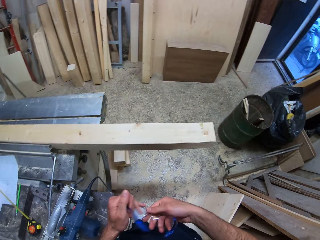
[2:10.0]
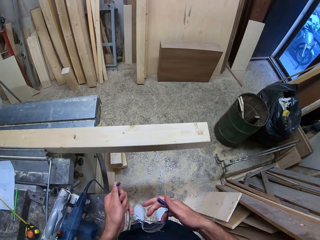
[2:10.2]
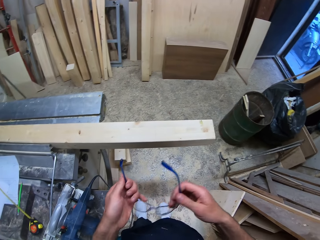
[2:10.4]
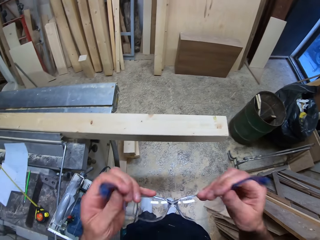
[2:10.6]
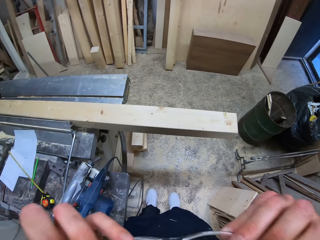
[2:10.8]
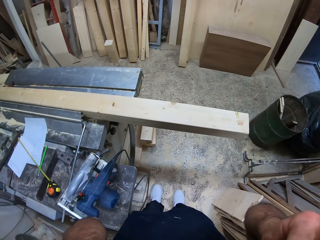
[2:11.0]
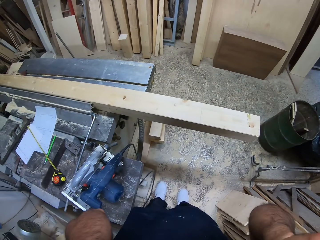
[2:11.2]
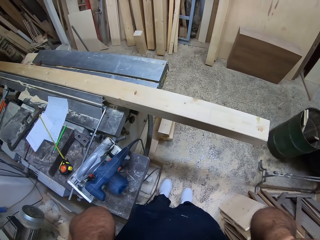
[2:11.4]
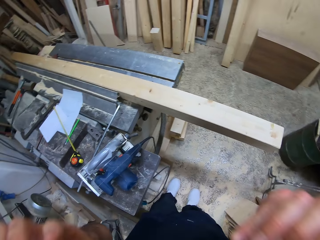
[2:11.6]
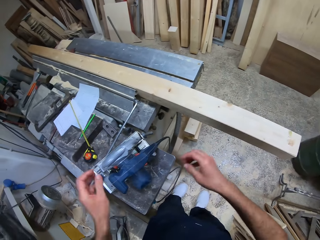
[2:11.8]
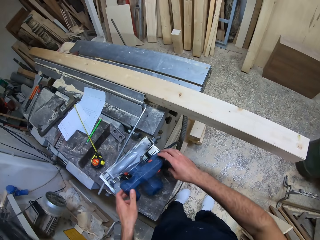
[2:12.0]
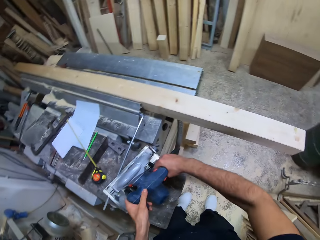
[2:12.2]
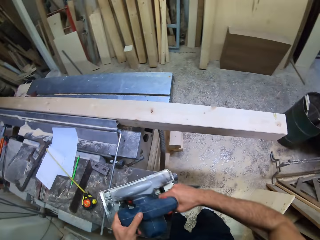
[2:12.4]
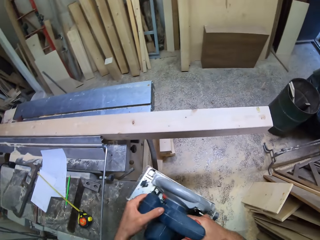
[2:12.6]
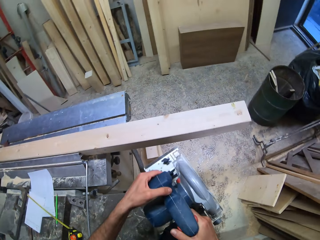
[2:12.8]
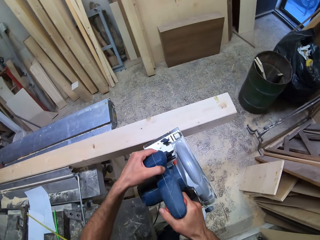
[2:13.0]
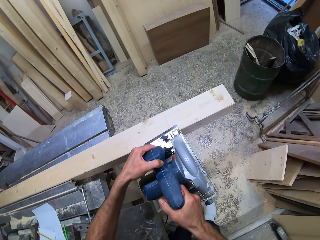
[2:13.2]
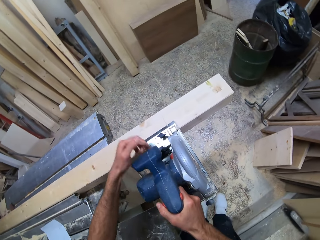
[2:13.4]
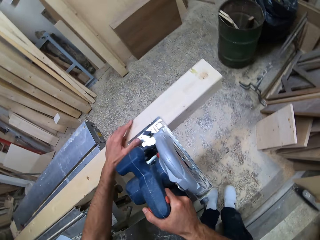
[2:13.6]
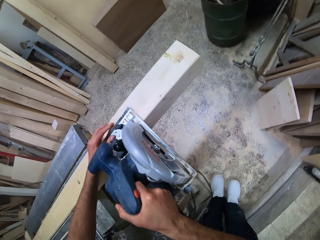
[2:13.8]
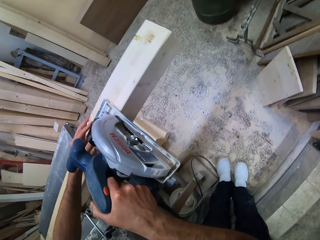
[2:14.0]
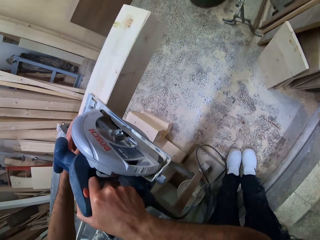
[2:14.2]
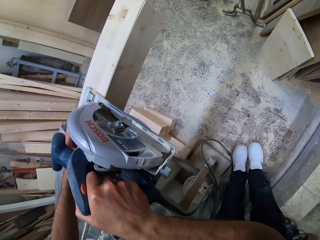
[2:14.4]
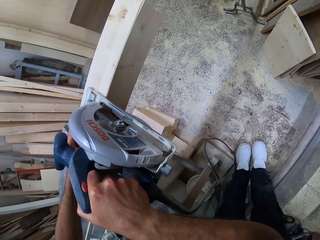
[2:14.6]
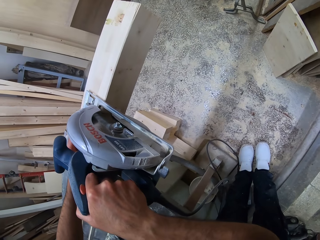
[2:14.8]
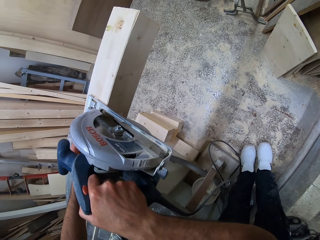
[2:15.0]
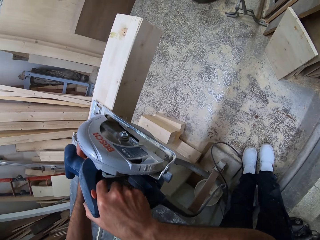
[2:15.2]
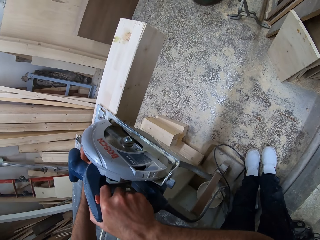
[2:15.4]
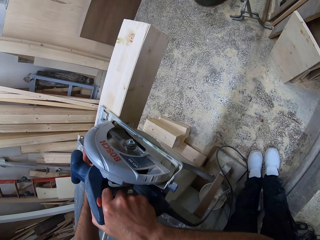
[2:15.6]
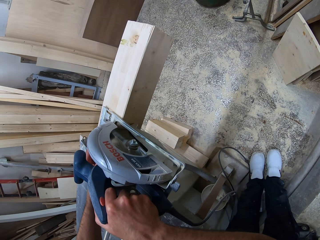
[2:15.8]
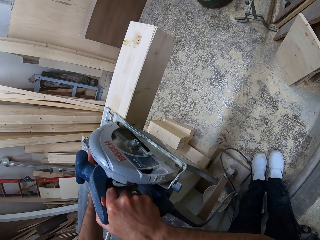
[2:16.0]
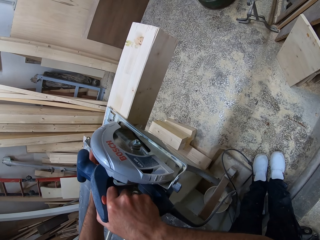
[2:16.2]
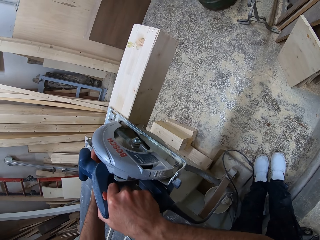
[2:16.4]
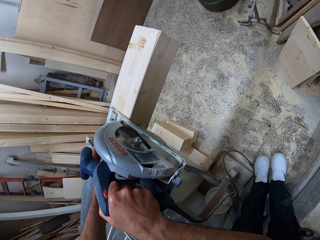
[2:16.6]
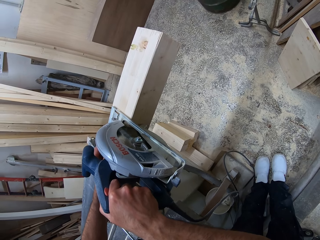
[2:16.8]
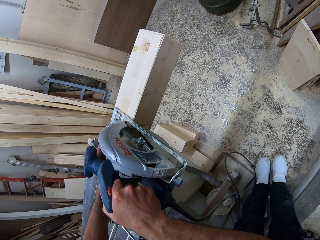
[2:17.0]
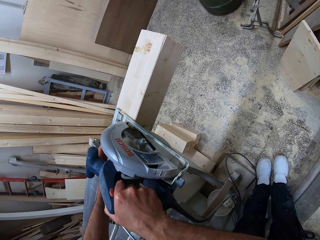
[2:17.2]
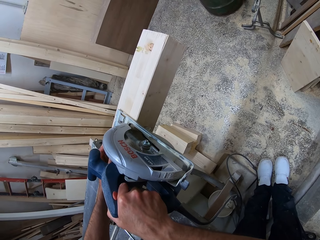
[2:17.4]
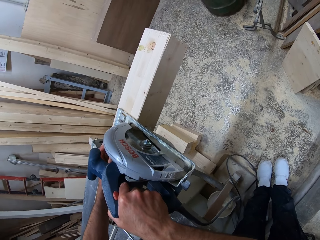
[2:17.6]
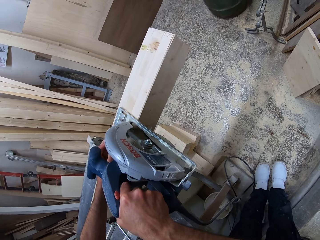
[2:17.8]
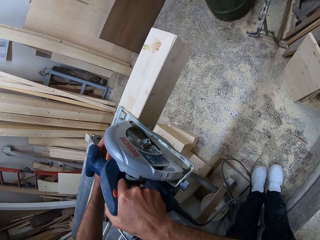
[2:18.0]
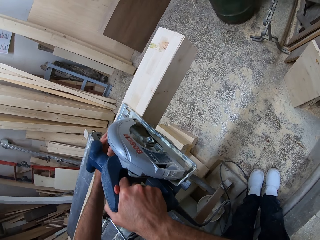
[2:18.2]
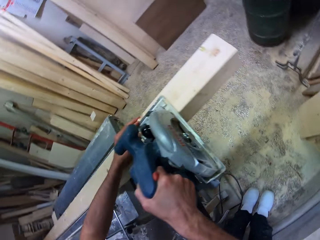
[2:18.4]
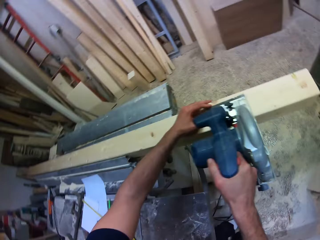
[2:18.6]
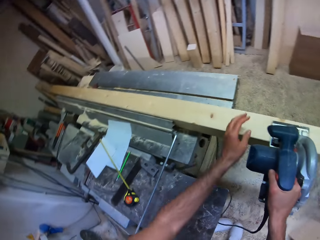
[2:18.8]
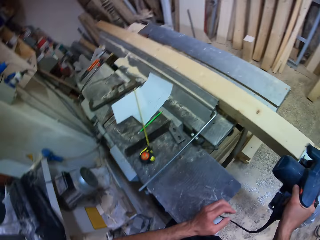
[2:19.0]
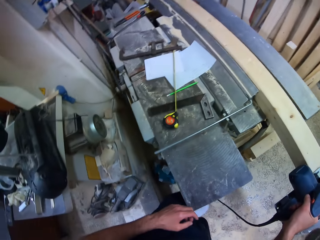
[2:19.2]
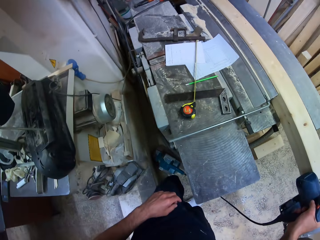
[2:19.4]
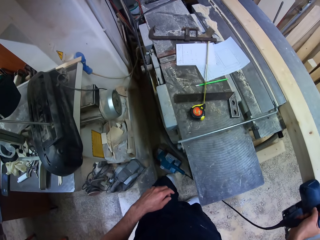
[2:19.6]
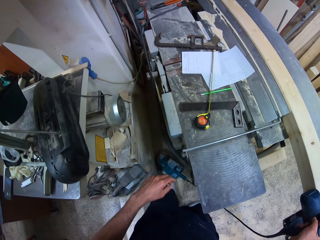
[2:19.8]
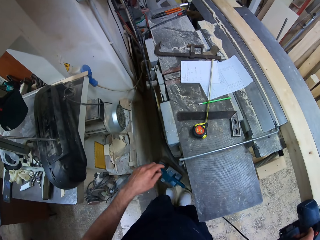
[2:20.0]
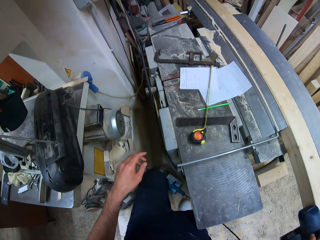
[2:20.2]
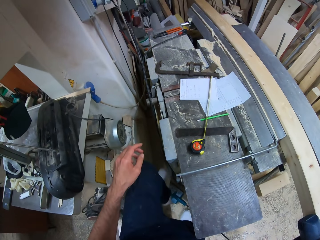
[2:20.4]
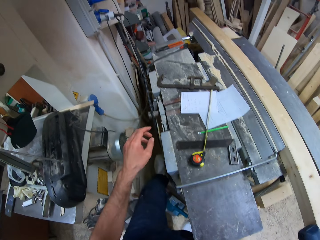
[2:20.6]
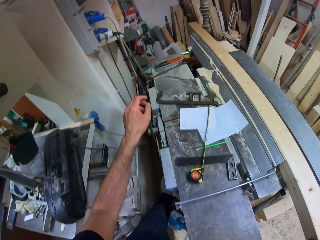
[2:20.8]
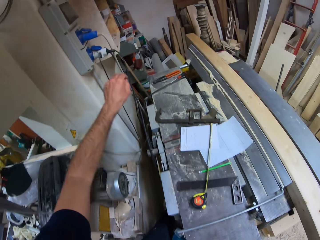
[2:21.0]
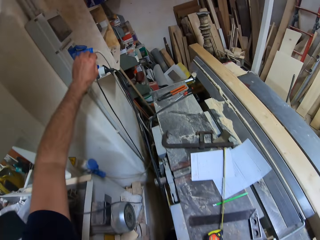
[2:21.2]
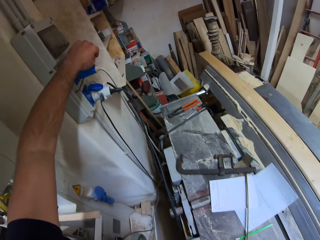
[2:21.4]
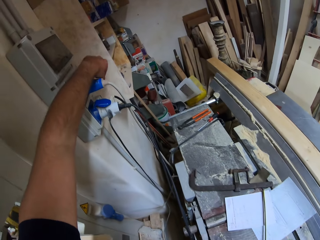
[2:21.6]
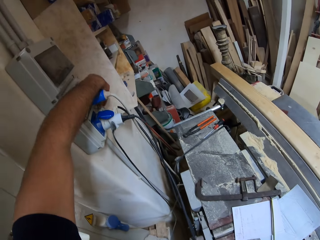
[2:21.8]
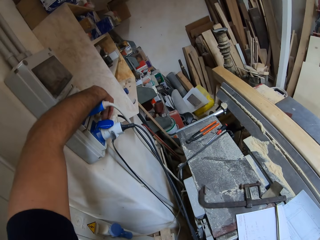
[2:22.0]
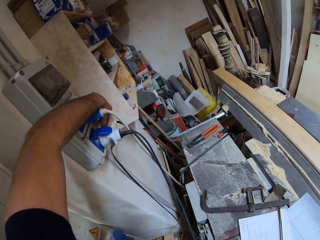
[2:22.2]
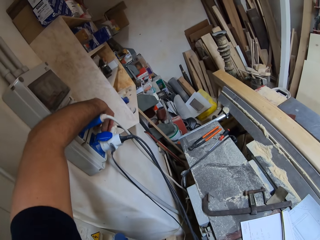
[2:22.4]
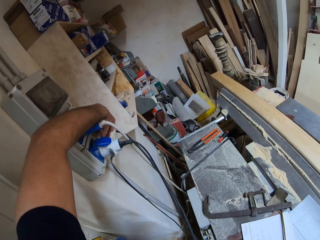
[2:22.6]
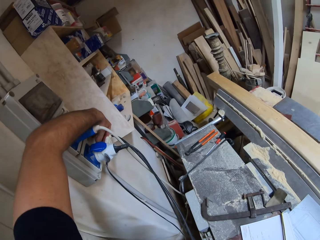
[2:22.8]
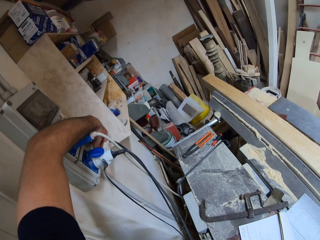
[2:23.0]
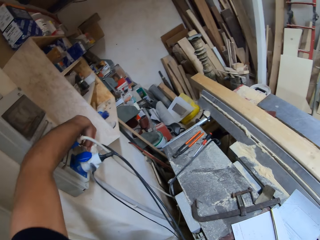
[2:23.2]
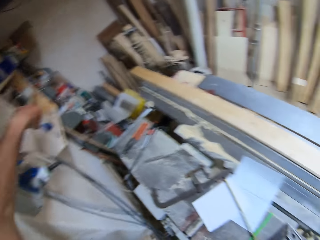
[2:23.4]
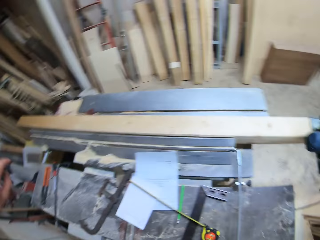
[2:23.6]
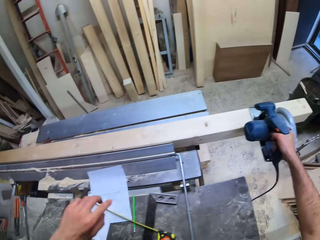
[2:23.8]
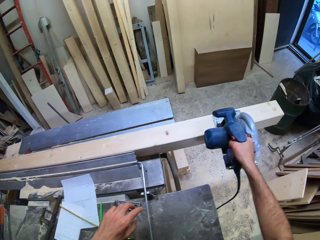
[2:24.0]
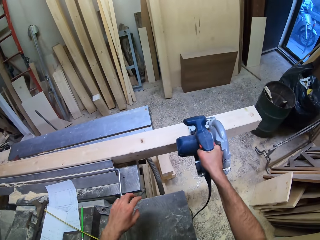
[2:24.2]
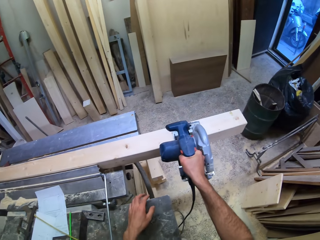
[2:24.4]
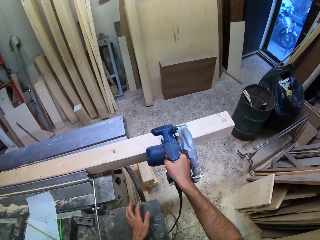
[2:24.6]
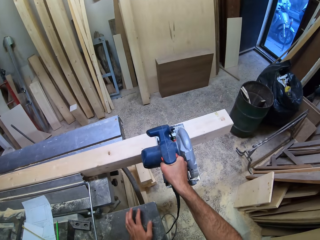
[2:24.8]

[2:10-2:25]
The camera wearer wears the pair of goggles. They pick a circular saw from the wood cutting machine. They place the circular saw on the piece of wood. They hold the circular saw on the piece of wood. They press the circular saw button. They turn on the circular saw. They turn on the power socket.

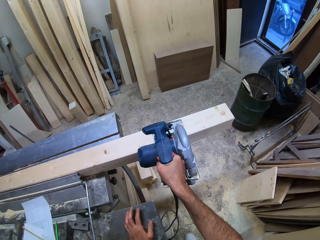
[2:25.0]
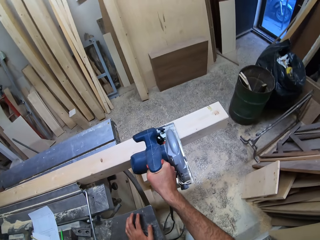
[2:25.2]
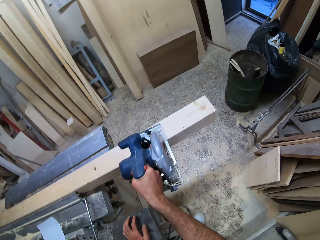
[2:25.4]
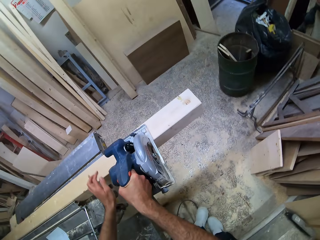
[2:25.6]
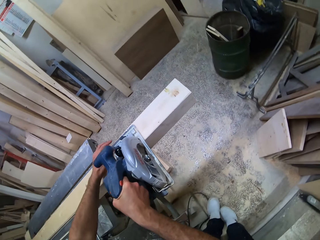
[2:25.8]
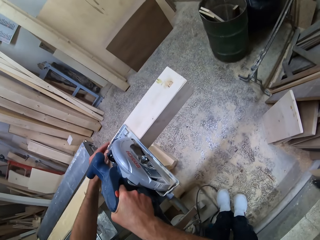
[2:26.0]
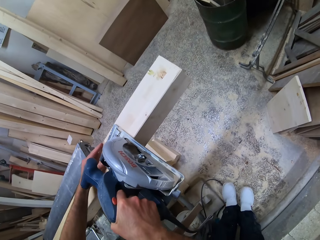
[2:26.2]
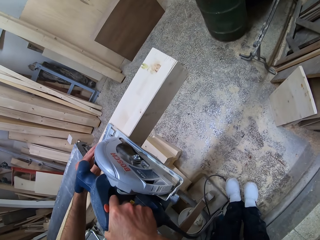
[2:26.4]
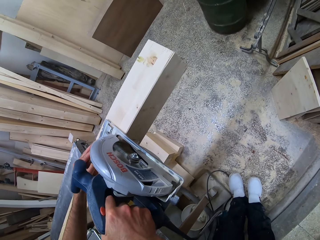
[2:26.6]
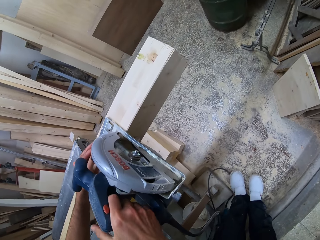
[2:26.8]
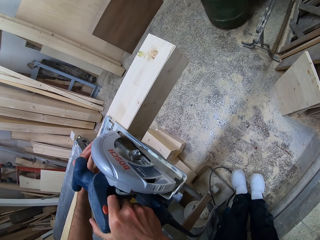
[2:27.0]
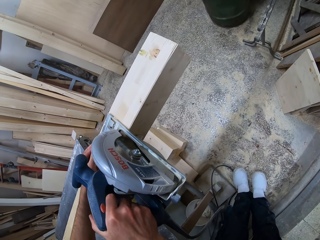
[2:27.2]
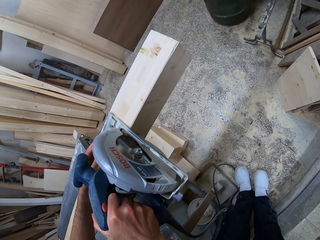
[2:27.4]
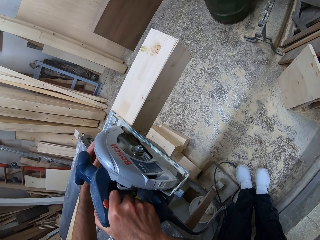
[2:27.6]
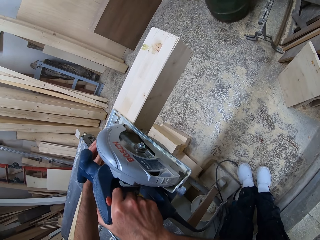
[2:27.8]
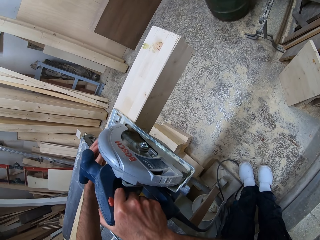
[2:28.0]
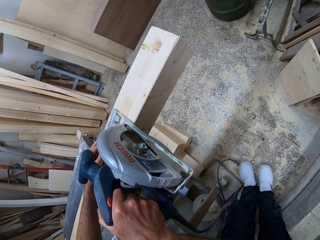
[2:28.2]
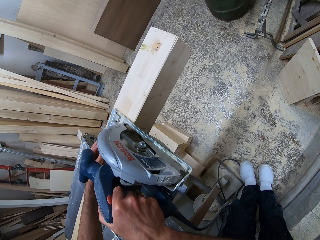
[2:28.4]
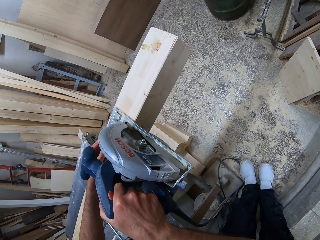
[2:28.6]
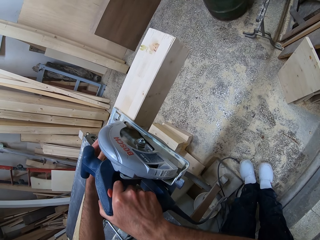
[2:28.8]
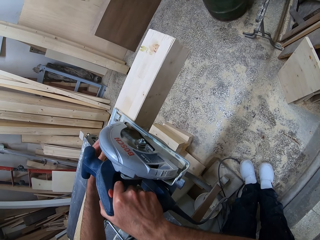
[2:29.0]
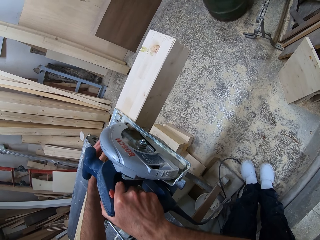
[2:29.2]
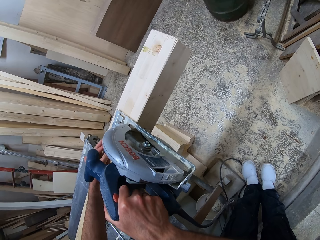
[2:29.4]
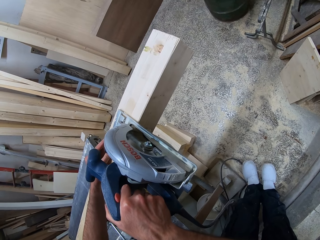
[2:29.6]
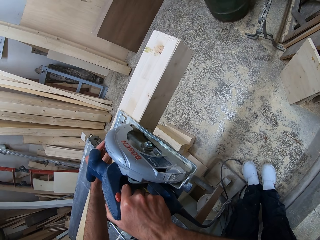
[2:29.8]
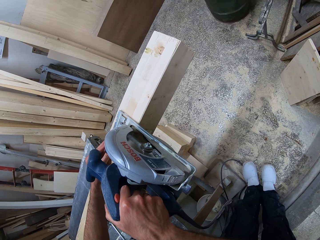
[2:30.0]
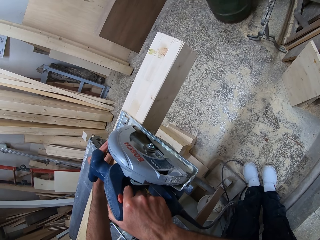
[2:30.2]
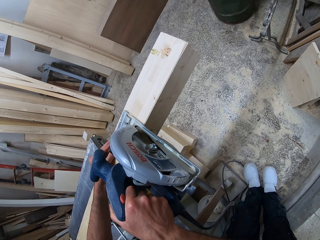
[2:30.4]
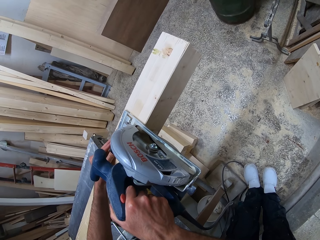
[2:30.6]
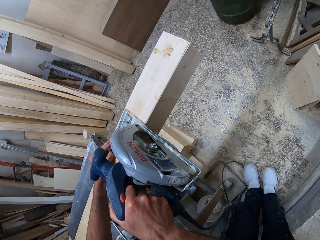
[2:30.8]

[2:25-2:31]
The camera wearer saws the piece of wood with the circular saw.
